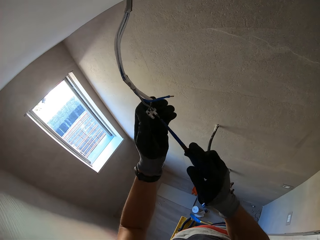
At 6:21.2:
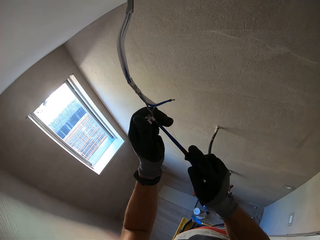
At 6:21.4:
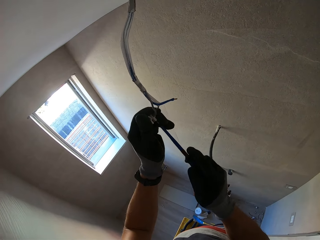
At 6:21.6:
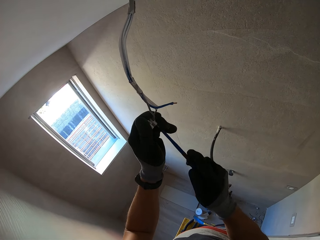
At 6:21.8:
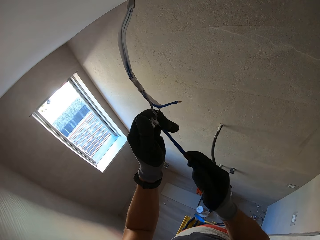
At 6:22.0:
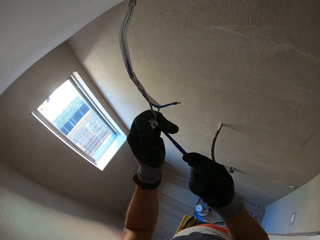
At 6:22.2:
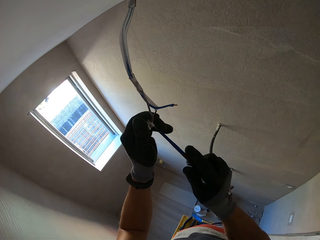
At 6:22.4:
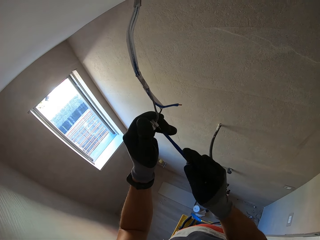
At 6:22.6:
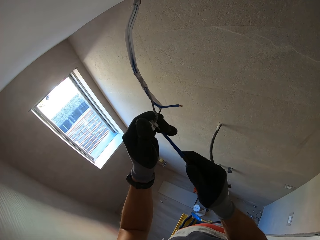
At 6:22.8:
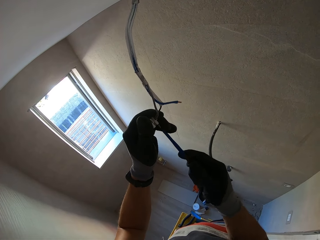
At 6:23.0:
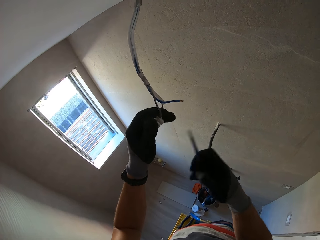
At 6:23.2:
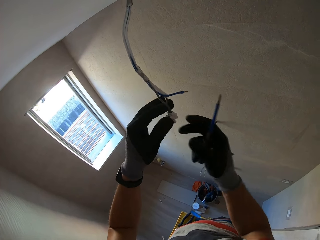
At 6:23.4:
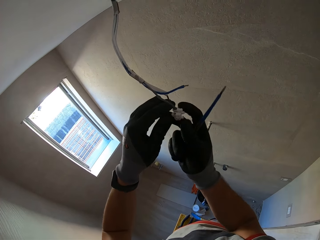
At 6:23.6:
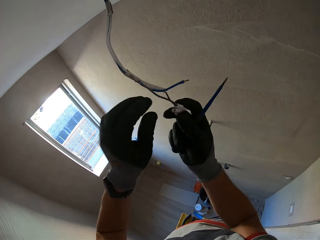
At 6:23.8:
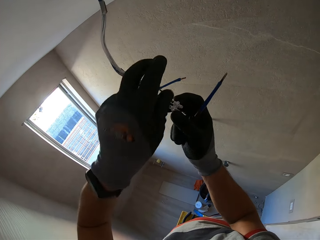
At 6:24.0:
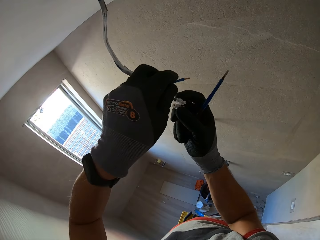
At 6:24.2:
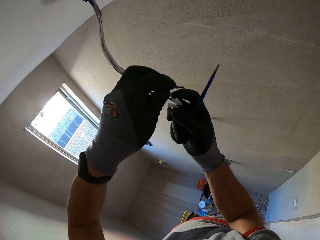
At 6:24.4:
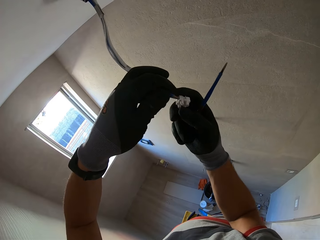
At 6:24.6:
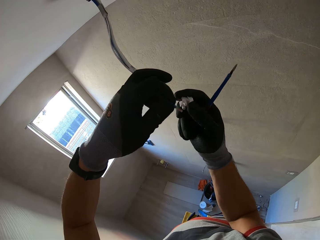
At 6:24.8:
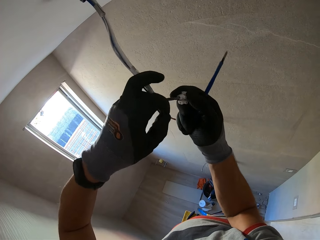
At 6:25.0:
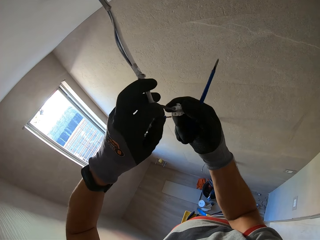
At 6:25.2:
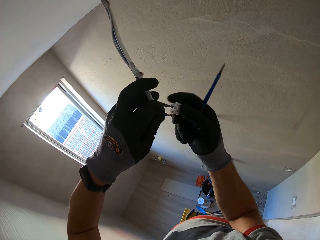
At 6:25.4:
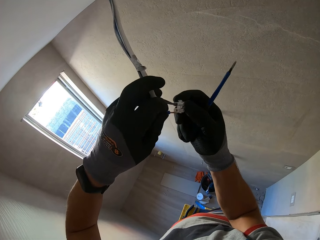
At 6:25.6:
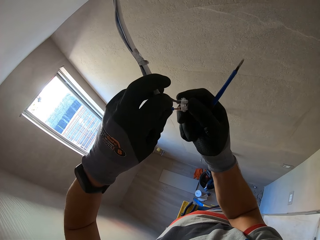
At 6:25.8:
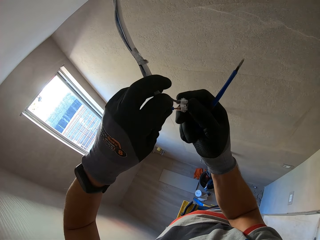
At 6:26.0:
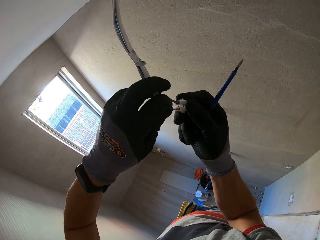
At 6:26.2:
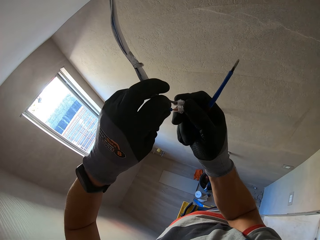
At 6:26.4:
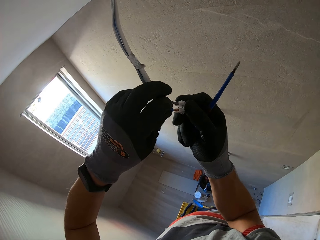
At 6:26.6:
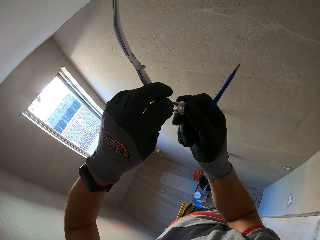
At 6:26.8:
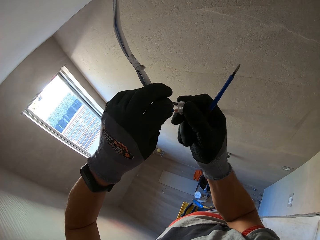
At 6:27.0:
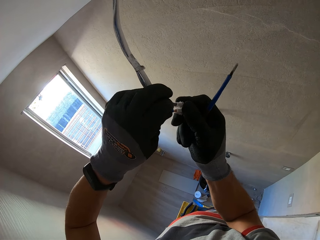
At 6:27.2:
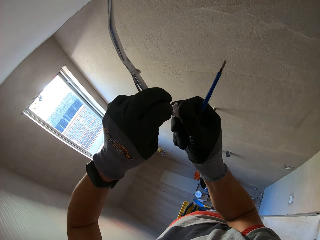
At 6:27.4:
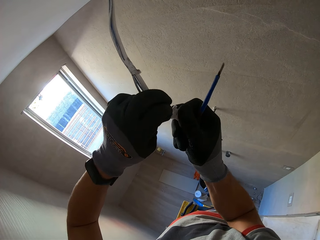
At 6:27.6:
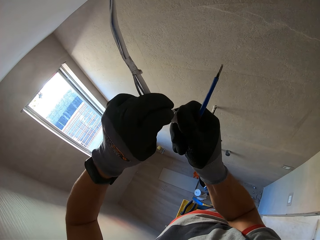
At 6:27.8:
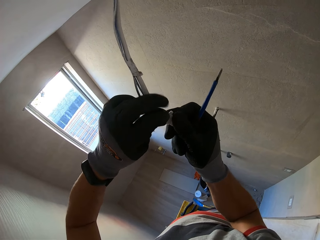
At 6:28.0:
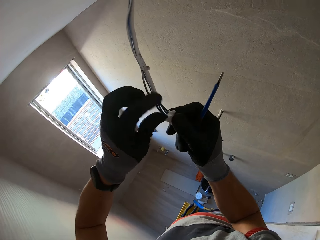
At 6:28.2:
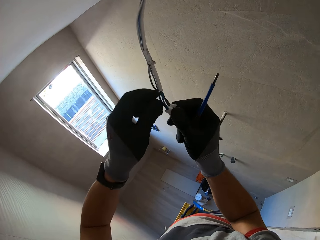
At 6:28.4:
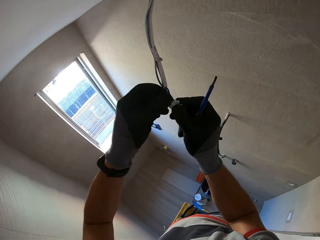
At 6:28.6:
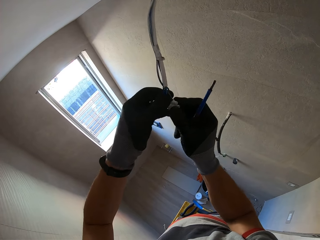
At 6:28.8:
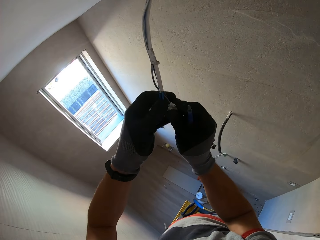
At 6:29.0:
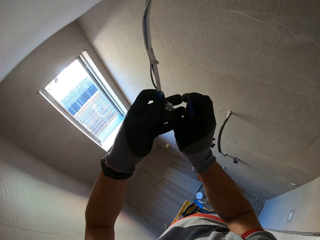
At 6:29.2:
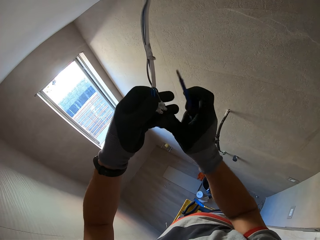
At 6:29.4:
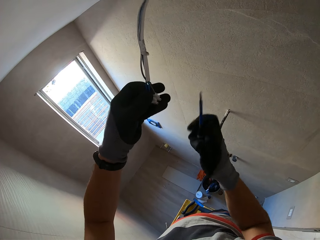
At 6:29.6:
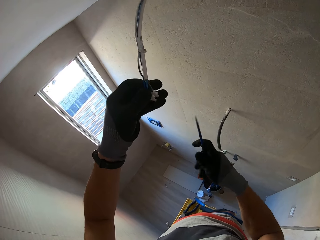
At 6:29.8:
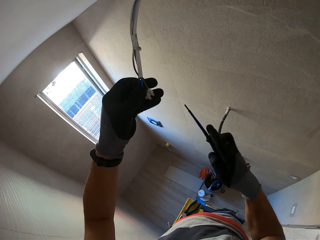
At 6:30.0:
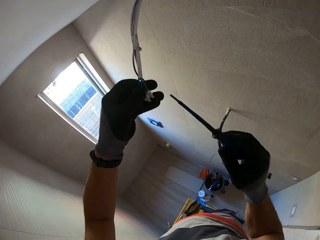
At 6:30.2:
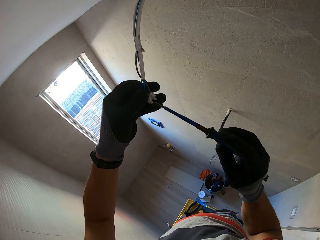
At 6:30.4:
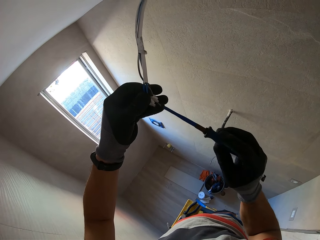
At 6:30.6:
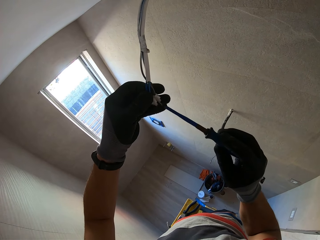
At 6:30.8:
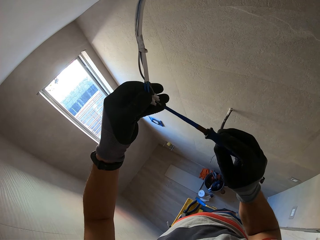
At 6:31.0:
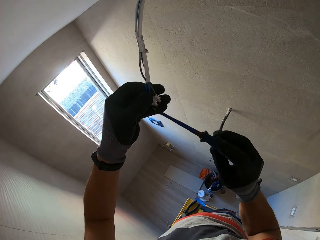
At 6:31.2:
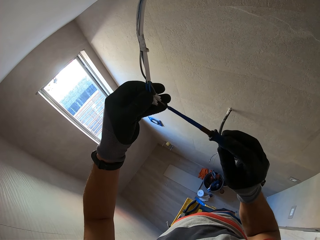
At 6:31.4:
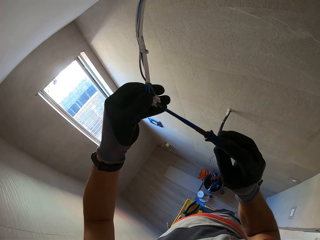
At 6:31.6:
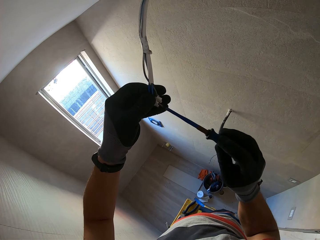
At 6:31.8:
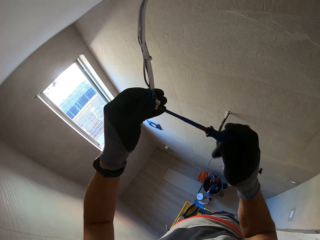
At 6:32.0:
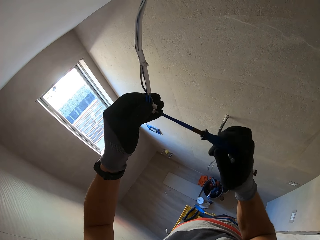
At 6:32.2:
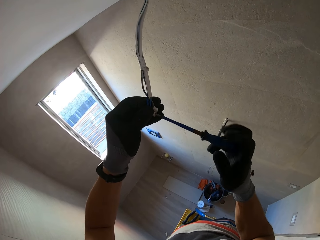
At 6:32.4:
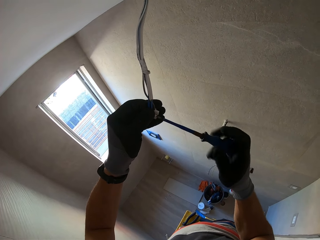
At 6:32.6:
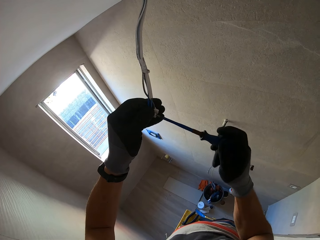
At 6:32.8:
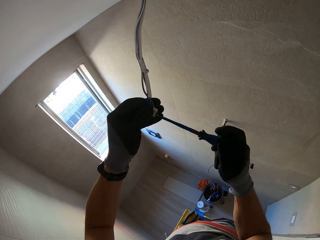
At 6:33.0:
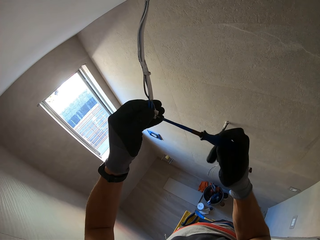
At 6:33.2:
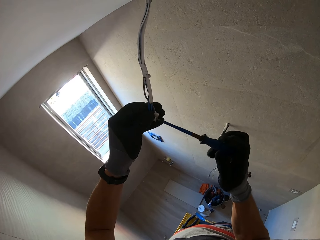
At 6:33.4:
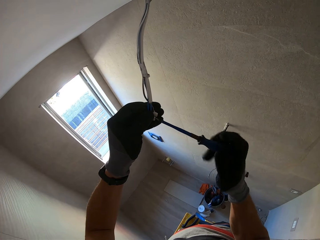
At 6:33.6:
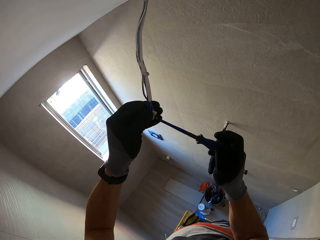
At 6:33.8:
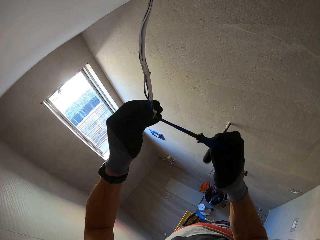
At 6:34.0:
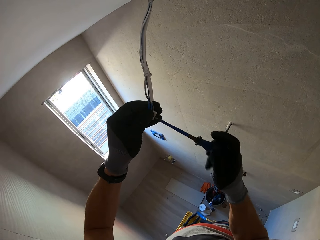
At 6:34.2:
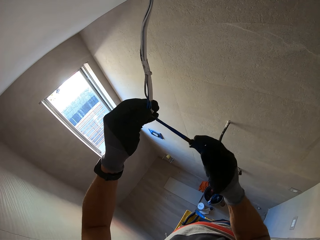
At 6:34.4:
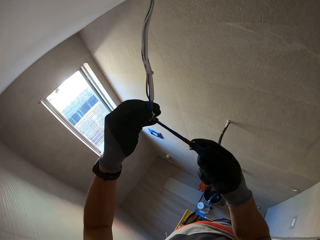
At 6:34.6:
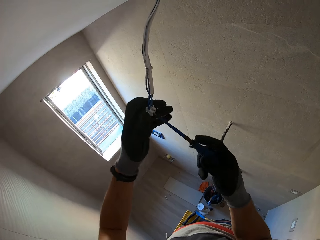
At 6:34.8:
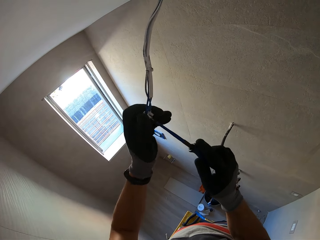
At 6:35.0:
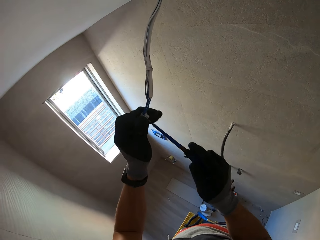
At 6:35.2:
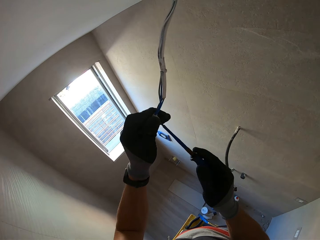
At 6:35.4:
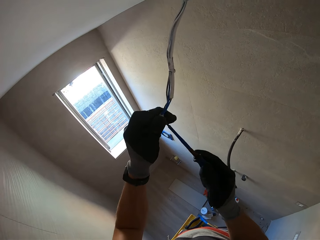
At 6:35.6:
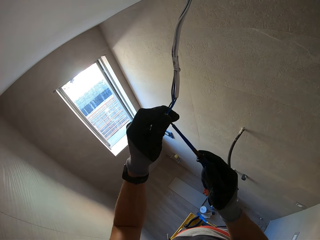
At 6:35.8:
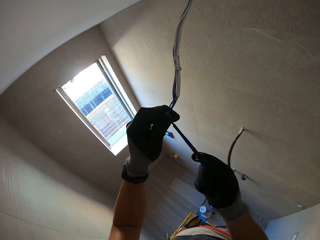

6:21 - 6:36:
The camera wearer inserts the wire into the connector. They close the connector's screw with a screwdriver.

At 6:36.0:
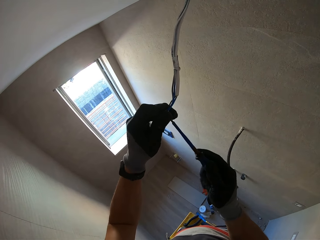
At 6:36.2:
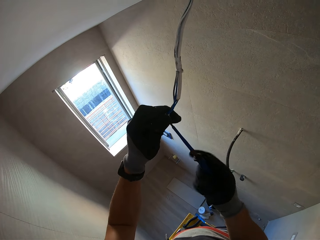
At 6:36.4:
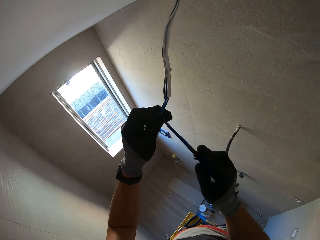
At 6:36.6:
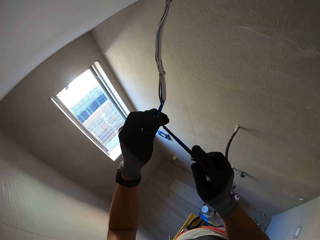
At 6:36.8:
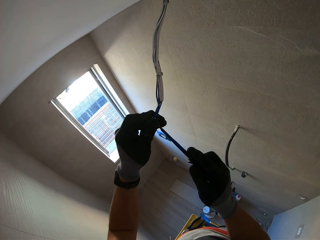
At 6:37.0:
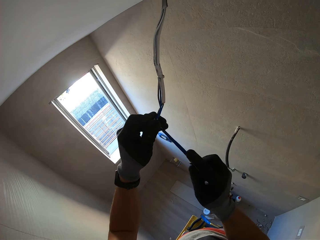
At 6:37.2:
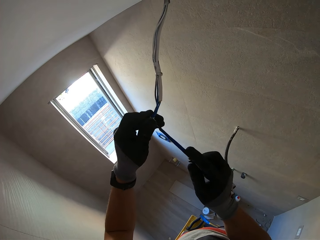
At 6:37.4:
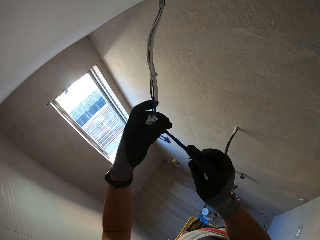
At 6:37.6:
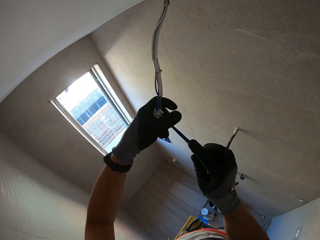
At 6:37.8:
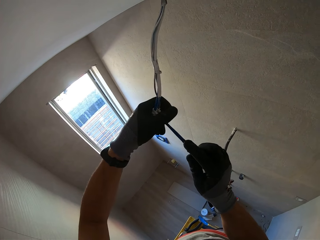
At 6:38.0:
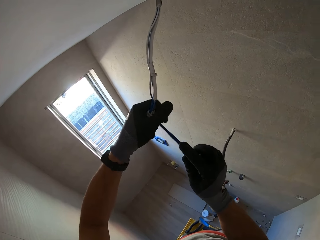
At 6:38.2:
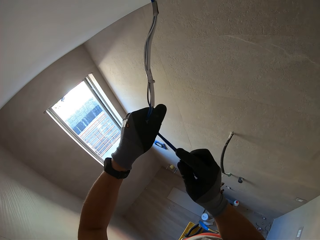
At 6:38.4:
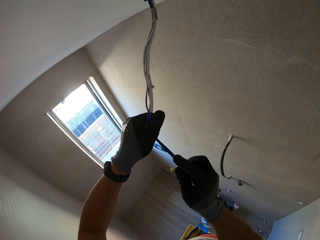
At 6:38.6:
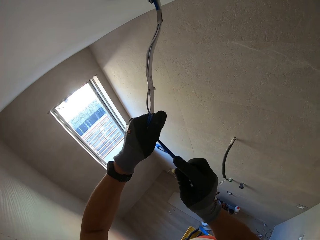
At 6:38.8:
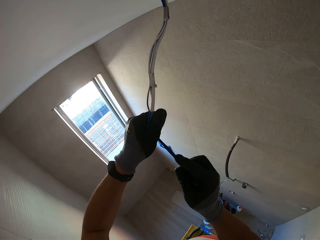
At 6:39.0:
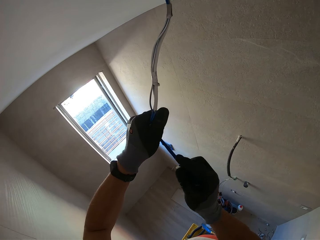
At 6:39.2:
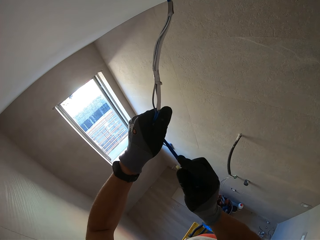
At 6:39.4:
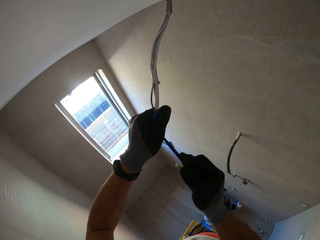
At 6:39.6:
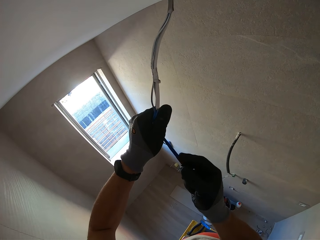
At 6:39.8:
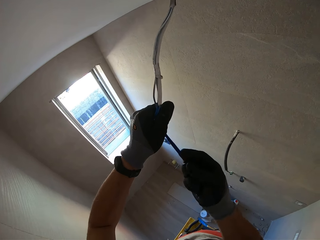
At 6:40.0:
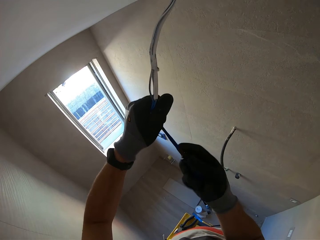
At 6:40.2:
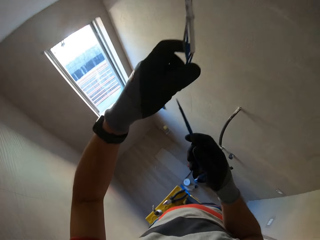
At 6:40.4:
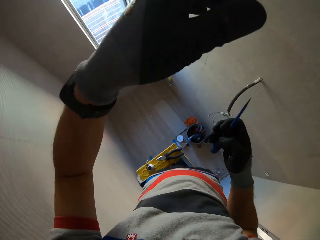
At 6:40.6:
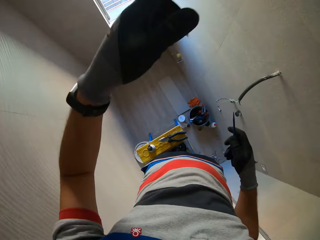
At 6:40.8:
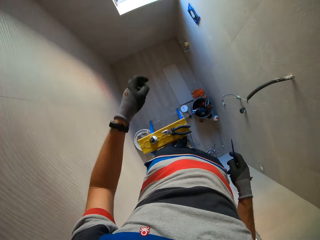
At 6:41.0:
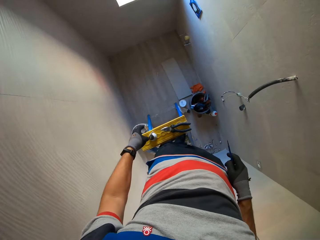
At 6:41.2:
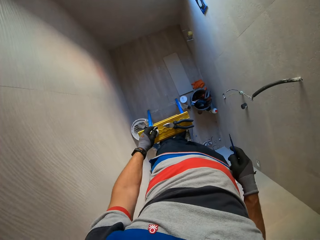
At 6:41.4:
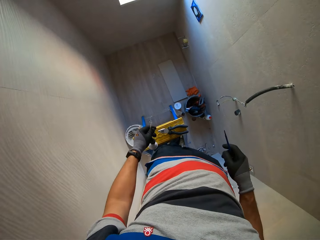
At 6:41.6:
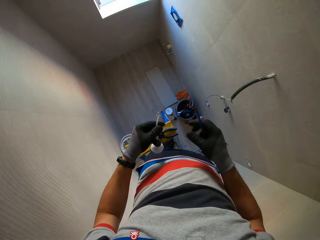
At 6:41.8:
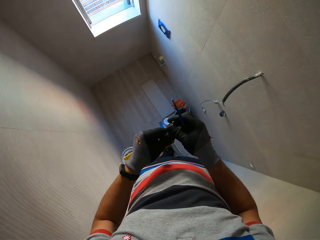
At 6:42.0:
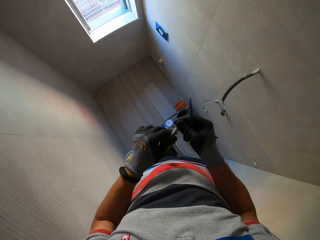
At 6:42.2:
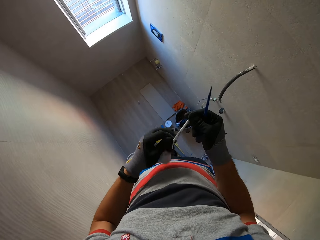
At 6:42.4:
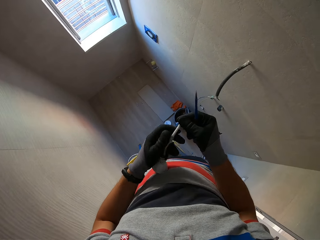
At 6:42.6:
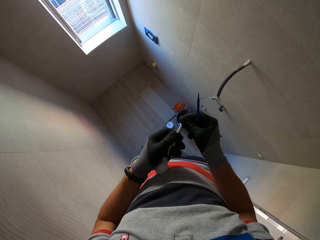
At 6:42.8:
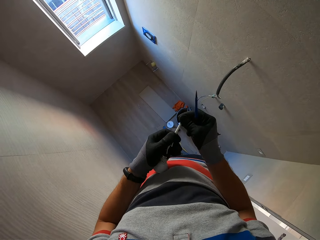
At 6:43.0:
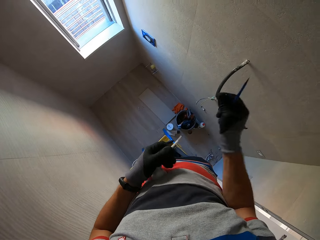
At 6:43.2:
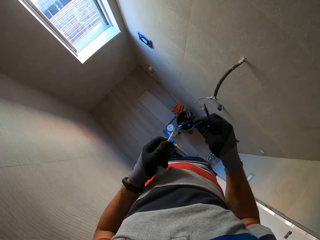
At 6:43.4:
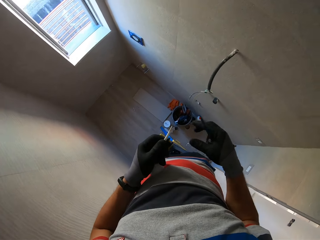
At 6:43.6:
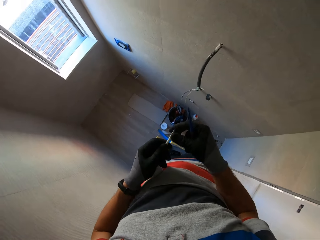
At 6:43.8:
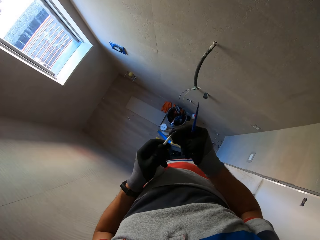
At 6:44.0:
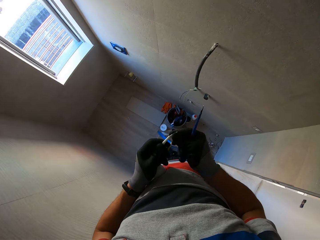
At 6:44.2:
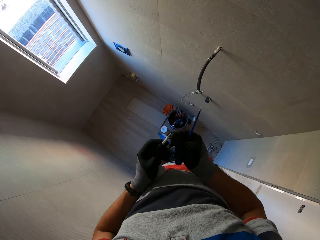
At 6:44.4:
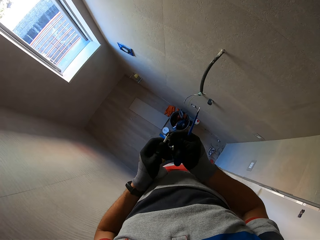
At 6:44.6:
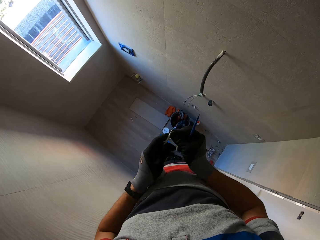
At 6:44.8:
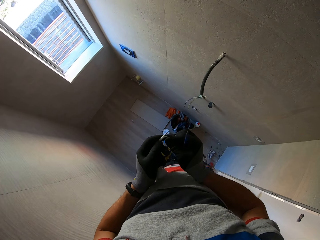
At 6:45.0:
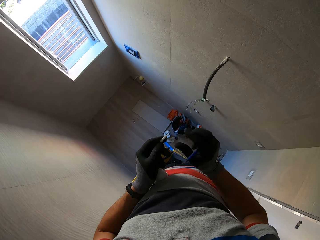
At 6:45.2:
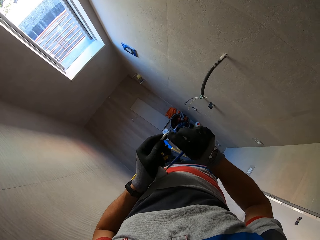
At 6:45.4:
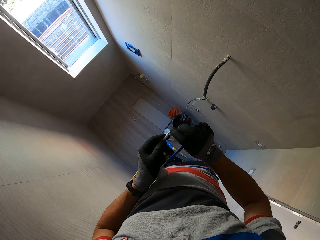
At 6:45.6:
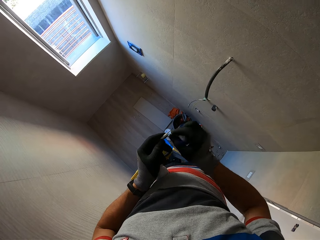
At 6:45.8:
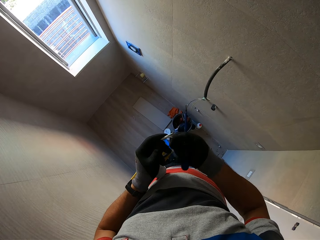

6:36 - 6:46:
The camera wearer takes the bulb holder from the ladder top. They remove the top part.
